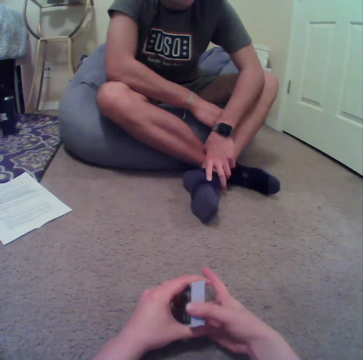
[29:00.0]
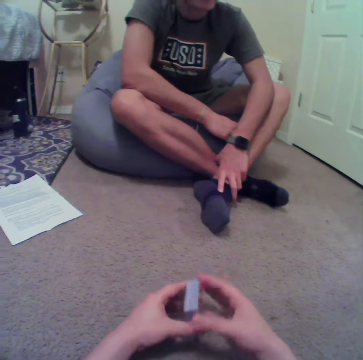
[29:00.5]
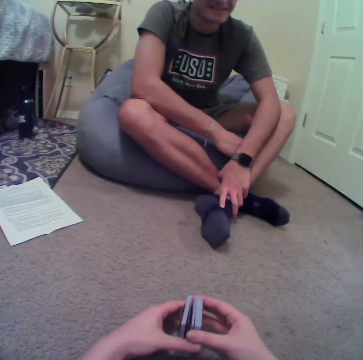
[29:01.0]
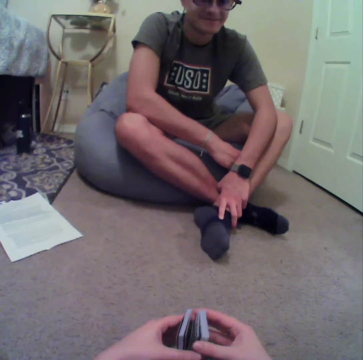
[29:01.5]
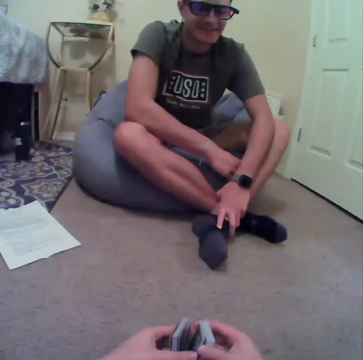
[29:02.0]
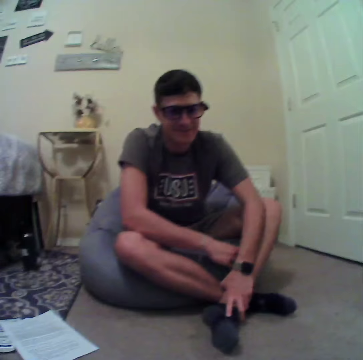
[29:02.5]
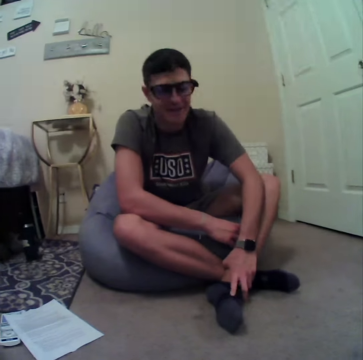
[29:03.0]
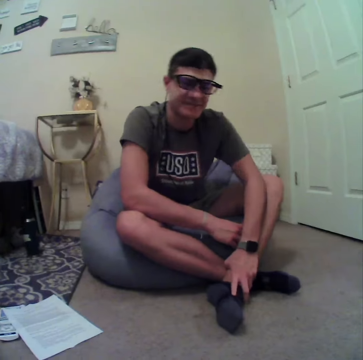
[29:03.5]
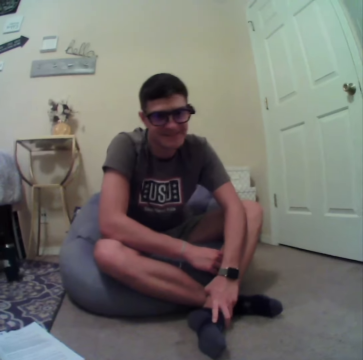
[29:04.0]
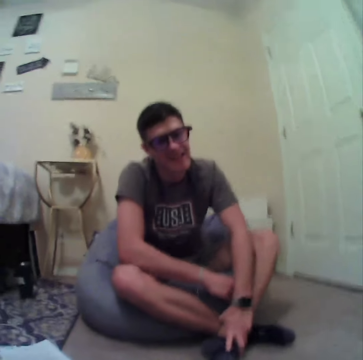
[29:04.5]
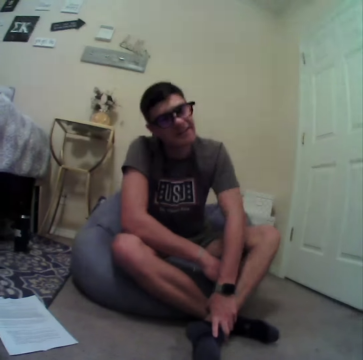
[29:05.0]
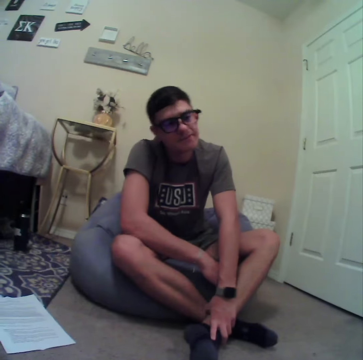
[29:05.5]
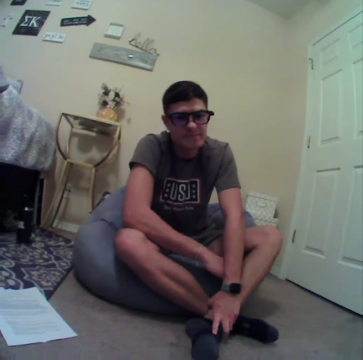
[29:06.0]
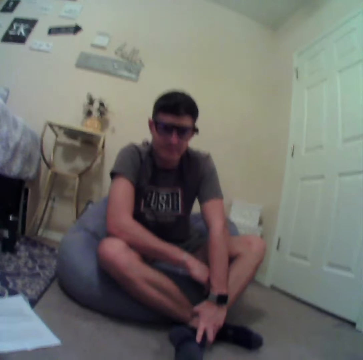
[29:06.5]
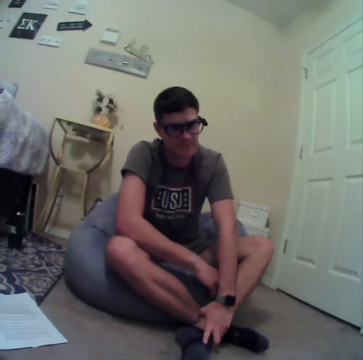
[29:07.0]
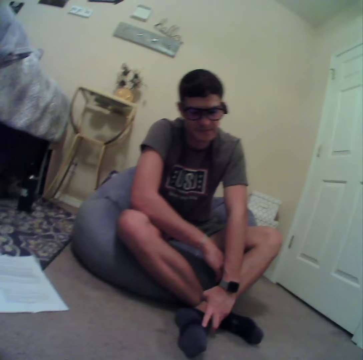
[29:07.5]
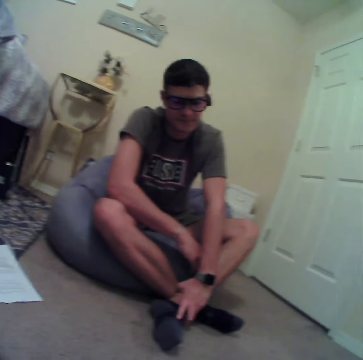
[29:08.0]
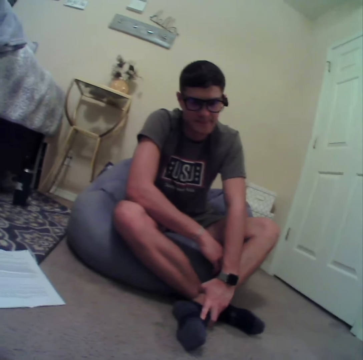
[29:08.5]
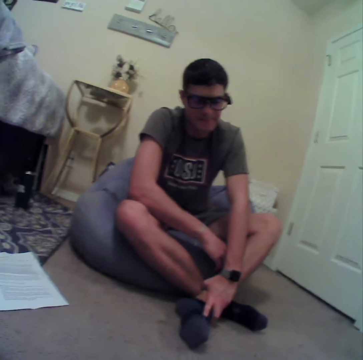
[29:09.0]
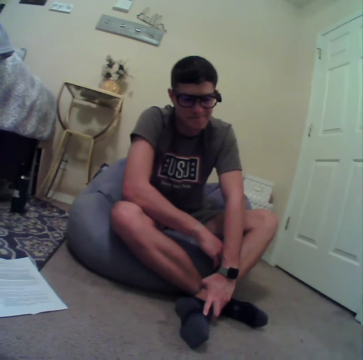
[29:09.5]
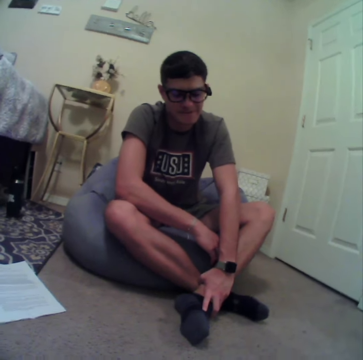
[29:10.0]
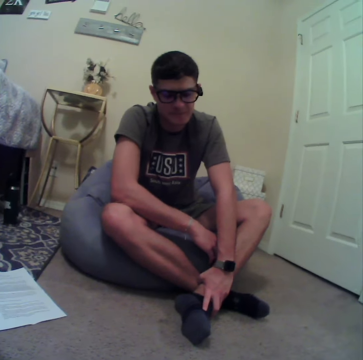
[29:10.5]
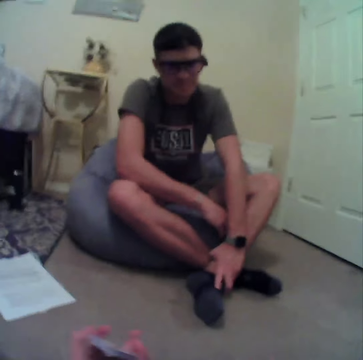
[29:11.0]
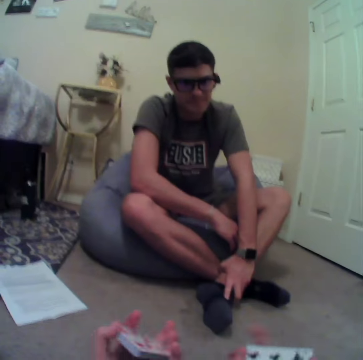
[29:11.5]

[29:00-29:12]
The camera wearer aligns the cards. A man talks to the camera wearer.

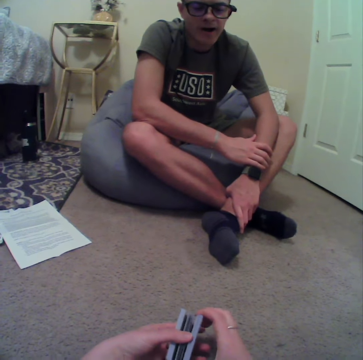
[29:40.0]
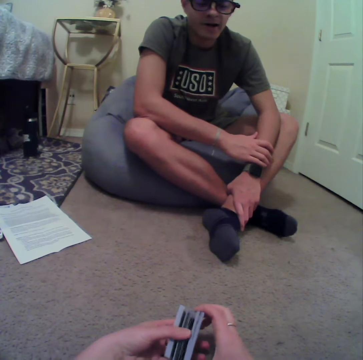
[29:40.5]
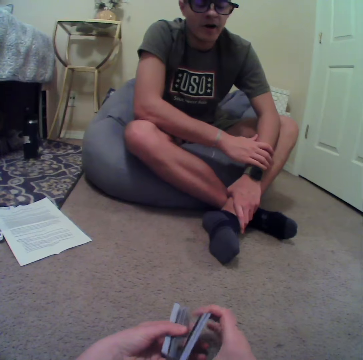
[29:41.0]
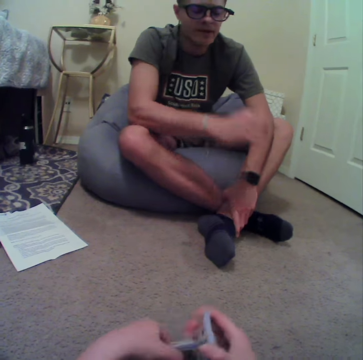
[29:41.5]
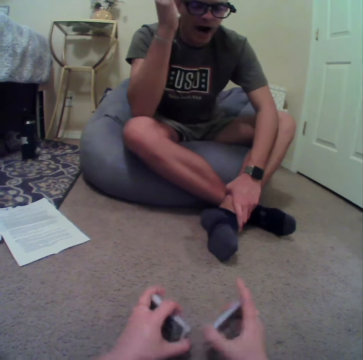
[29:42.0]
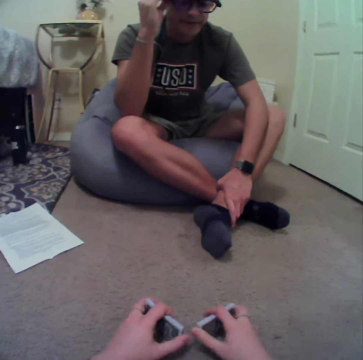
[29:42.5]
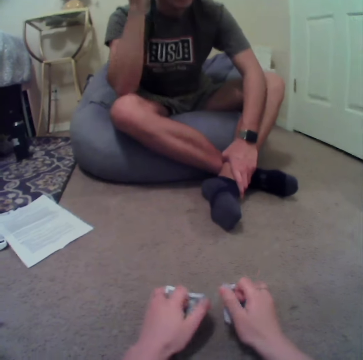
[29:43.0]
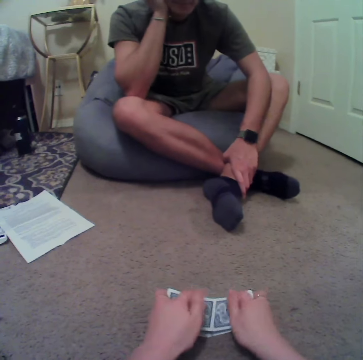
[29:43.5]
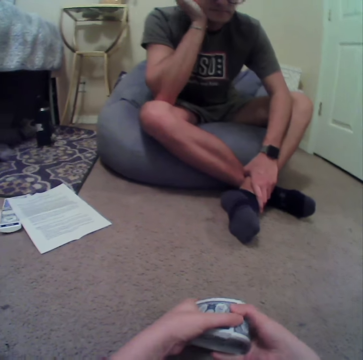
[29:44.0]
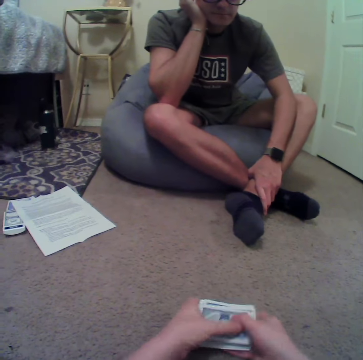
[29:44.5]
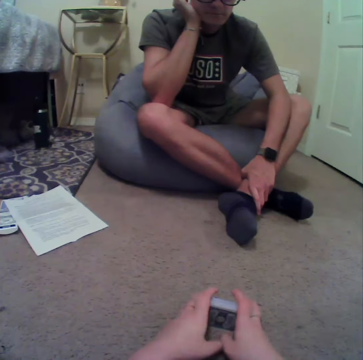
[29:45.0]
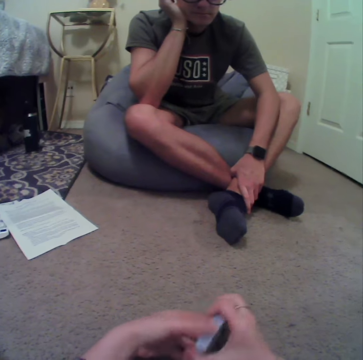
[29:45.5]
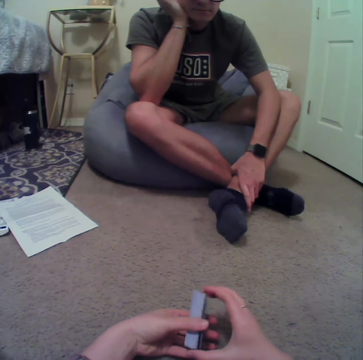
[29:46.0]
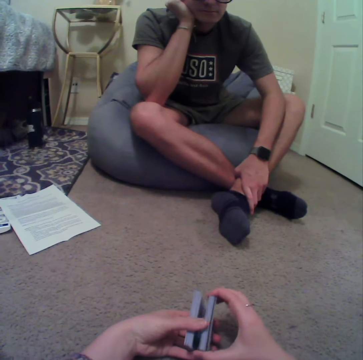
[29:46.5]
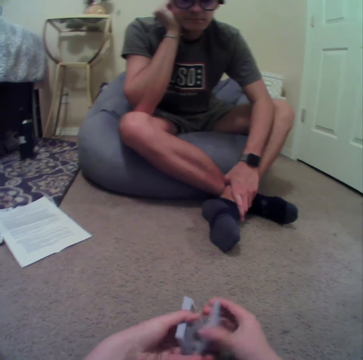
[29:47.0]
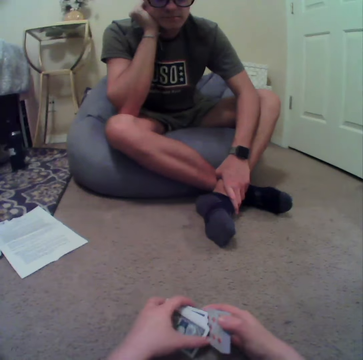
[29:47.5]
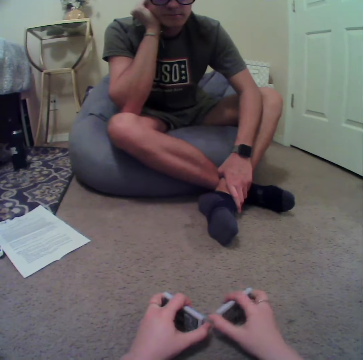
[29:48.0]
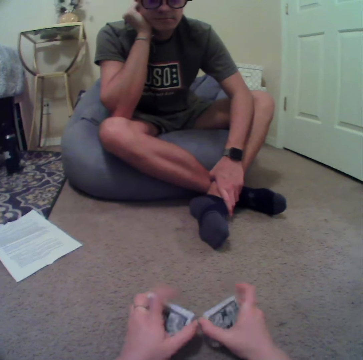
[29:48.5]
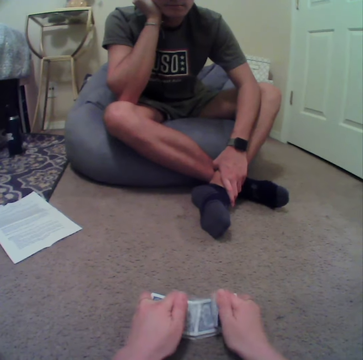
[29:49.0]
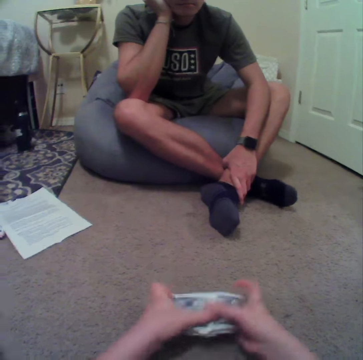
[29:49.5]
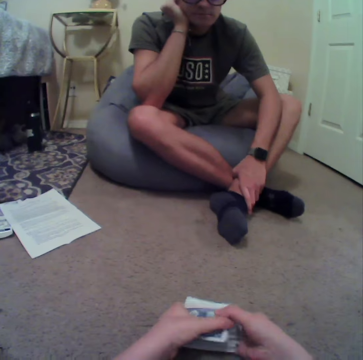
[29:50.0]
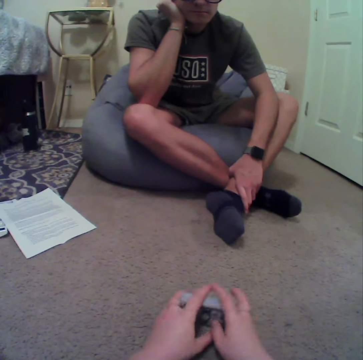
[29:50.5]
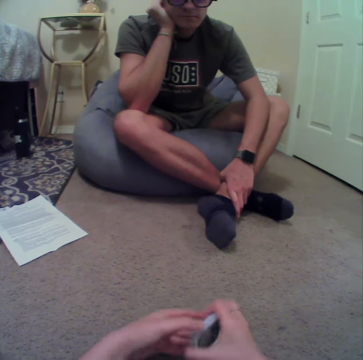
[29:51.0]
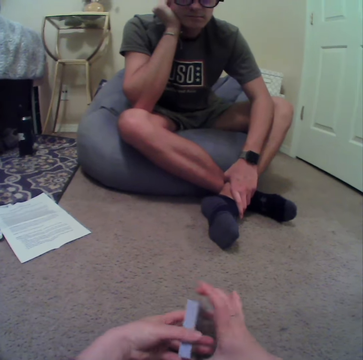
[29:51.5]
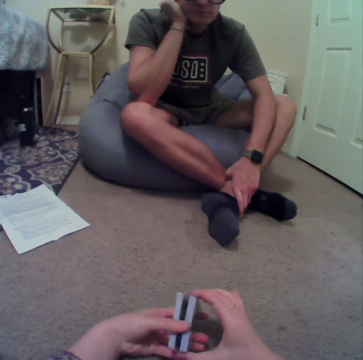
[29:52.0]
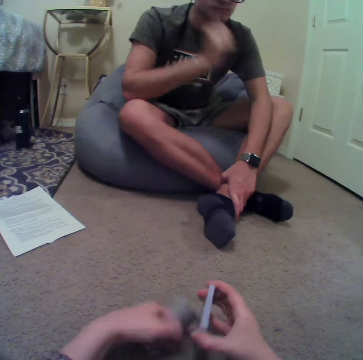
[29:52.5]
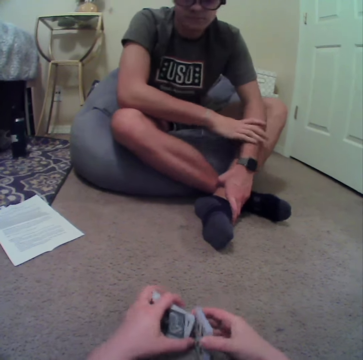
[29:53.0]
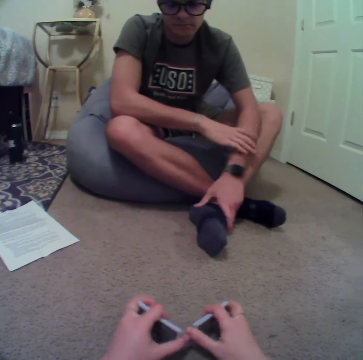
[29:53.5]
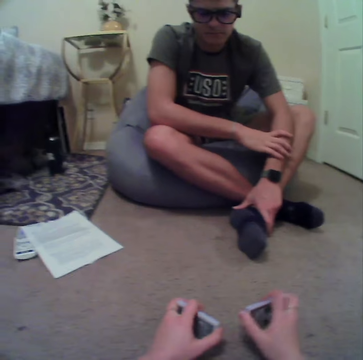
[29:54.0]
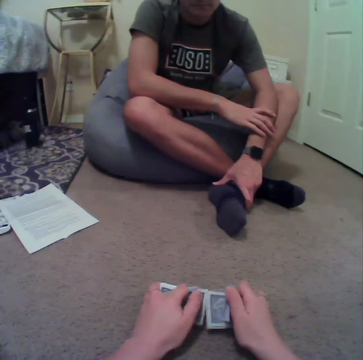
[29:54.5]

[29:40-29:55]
The camera wearer shuffles the card. A man scrubs the head. The man holds the head.

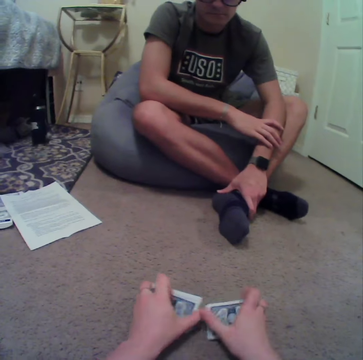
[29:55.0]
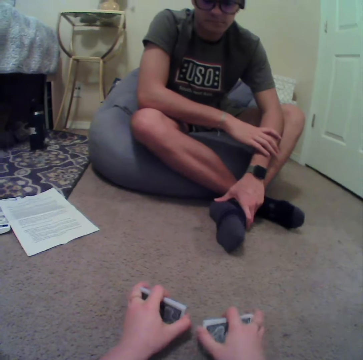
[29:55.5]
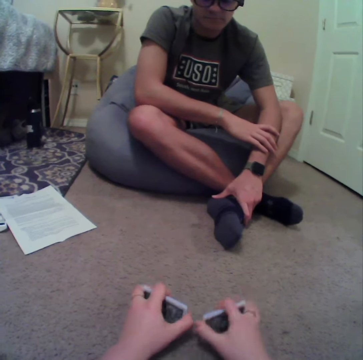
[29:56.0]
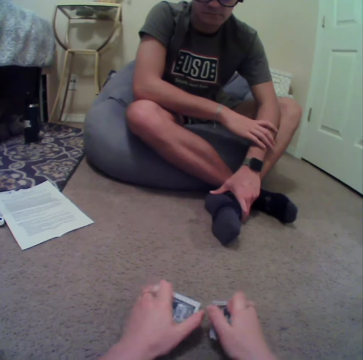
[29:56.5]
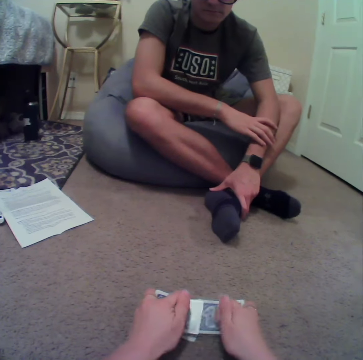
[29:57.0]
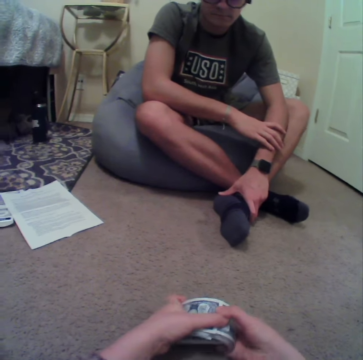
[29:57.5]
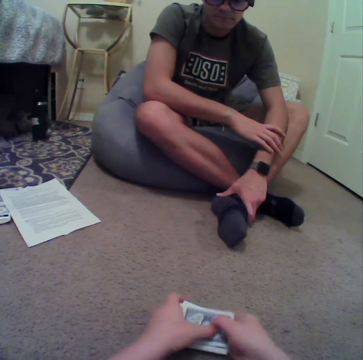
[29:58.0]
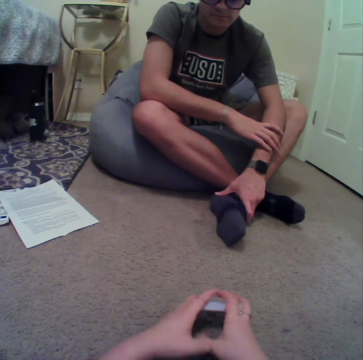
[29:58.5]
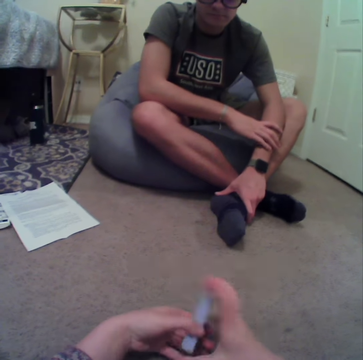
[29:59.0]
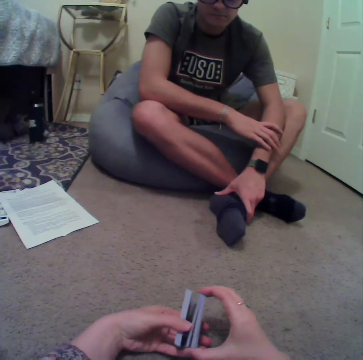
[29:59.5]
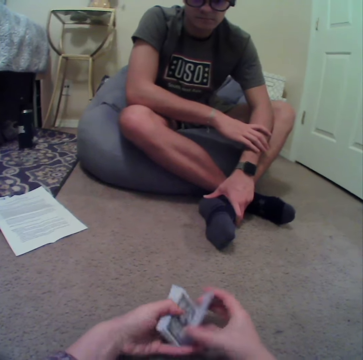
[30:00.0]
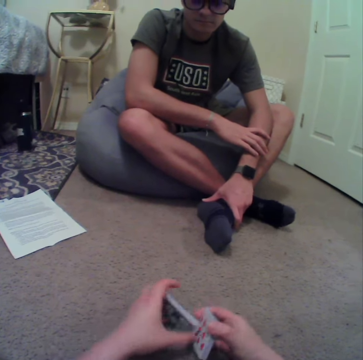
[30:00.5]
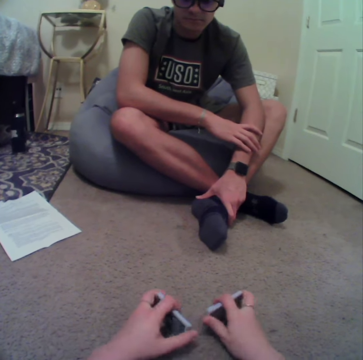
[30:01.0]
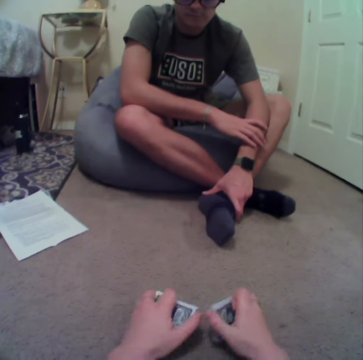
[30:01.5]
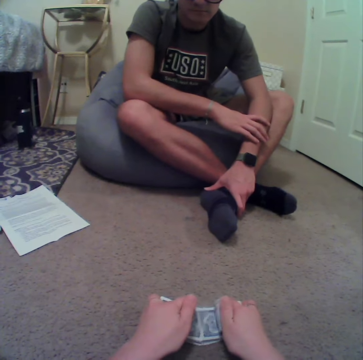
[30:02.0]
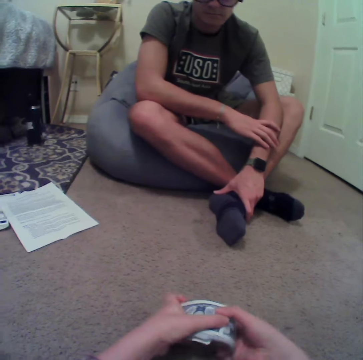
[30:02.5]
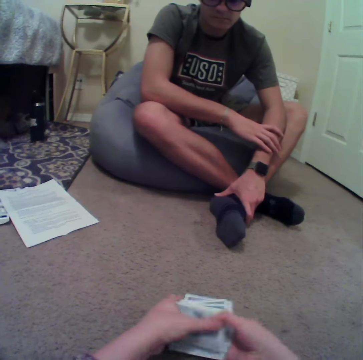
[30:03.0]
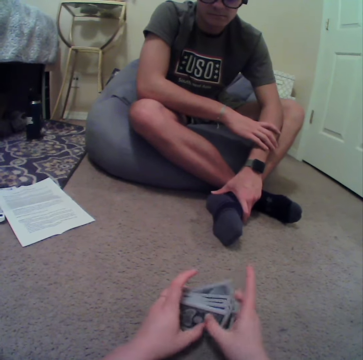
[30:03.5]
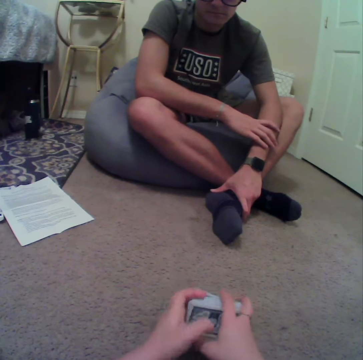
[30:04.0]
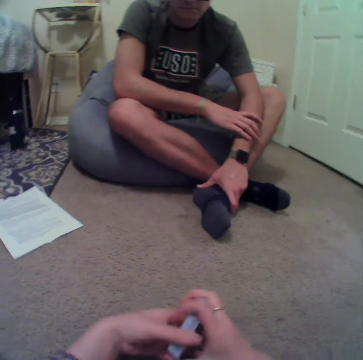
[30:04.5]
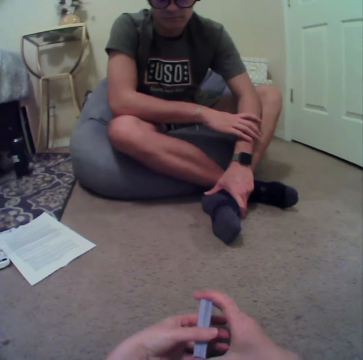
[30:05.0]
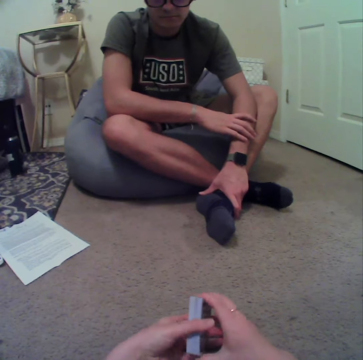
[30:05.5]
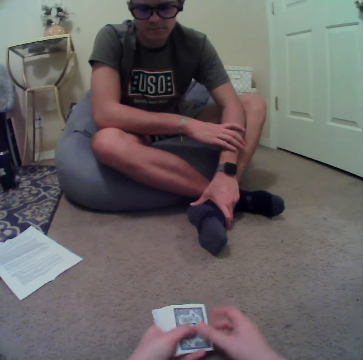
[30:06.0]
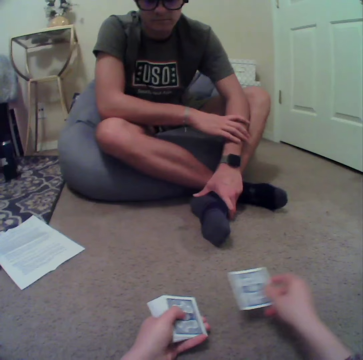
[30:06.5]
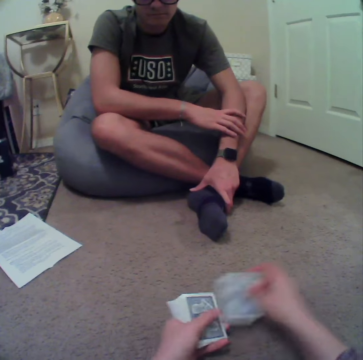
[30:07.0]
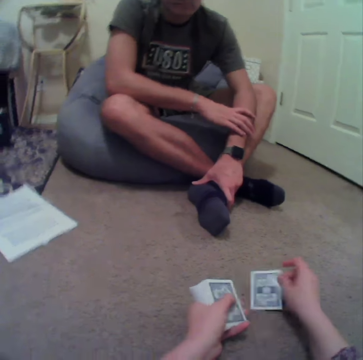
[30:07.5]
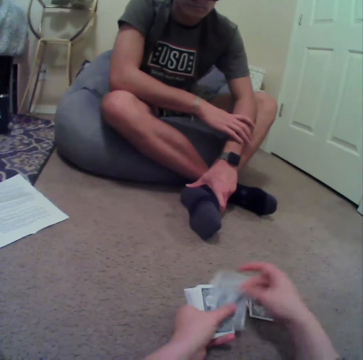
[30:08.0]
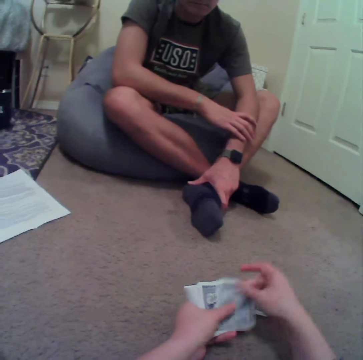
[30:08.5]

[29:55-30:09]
The camera wearer distributes the cards. They drop the cards on the floor.
